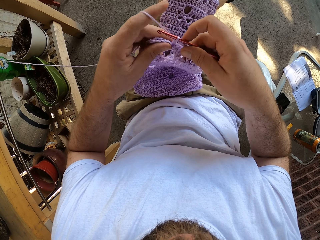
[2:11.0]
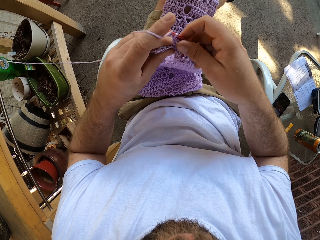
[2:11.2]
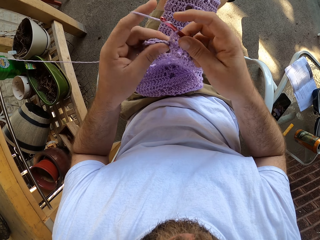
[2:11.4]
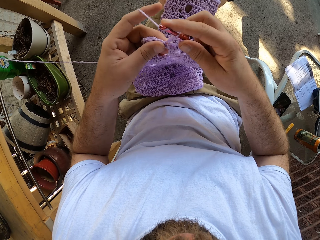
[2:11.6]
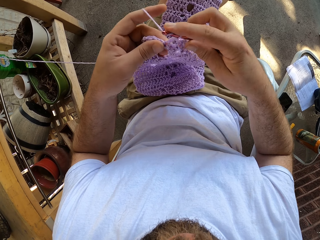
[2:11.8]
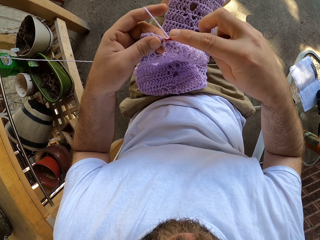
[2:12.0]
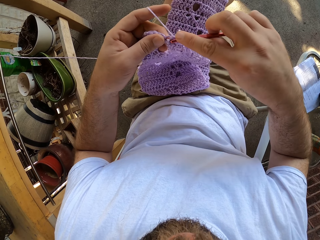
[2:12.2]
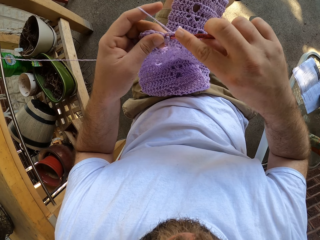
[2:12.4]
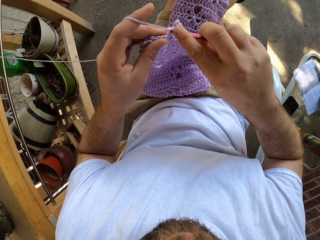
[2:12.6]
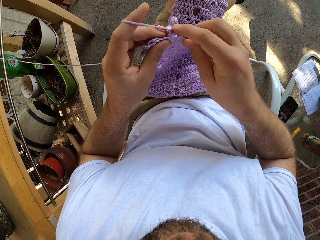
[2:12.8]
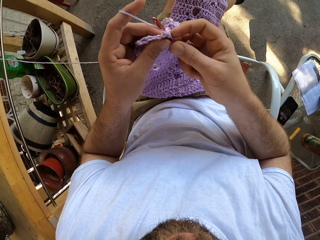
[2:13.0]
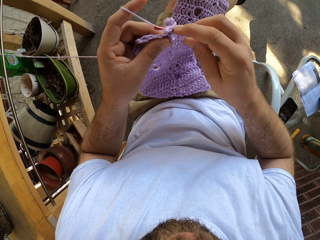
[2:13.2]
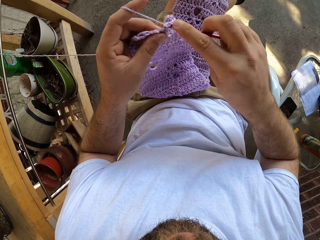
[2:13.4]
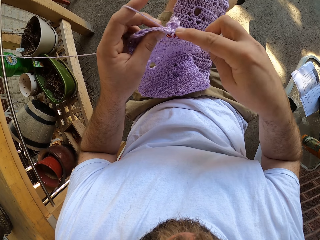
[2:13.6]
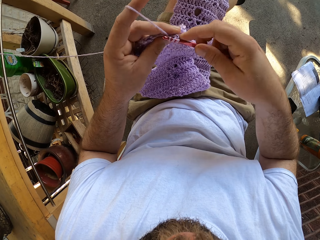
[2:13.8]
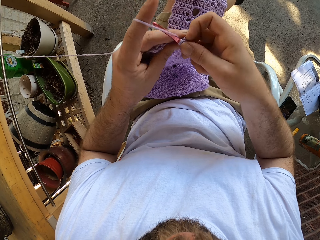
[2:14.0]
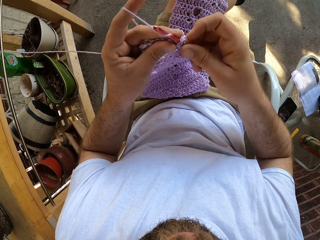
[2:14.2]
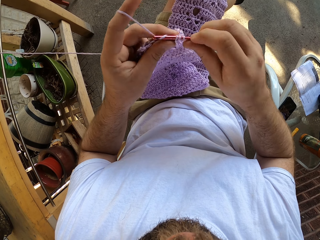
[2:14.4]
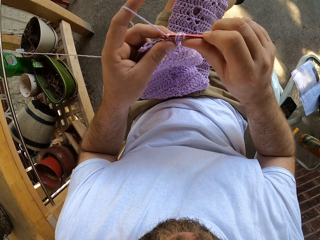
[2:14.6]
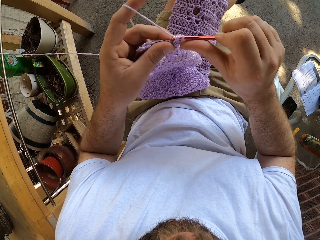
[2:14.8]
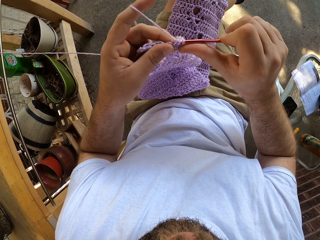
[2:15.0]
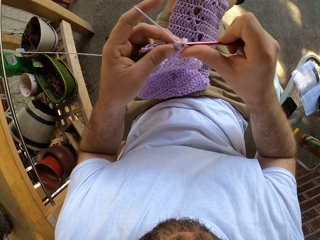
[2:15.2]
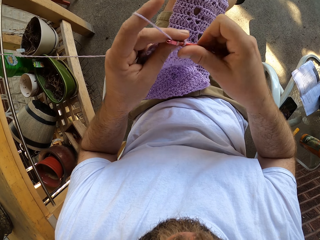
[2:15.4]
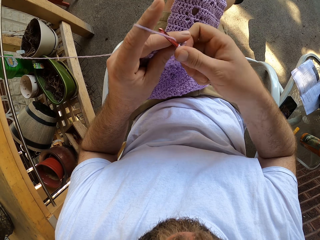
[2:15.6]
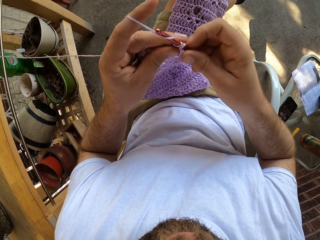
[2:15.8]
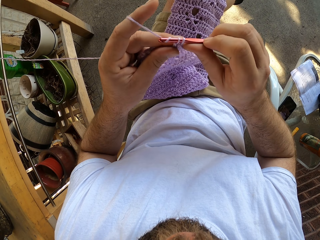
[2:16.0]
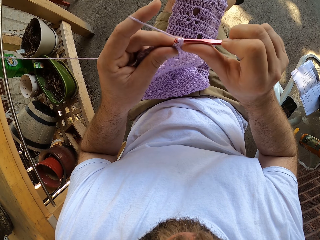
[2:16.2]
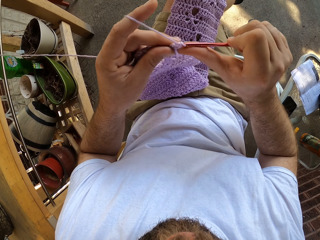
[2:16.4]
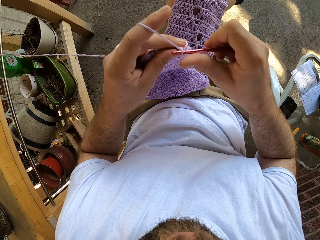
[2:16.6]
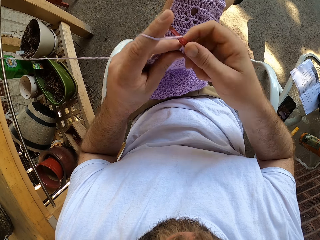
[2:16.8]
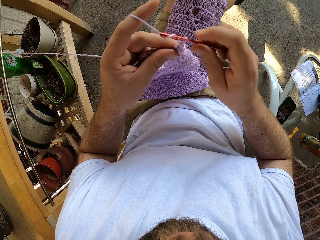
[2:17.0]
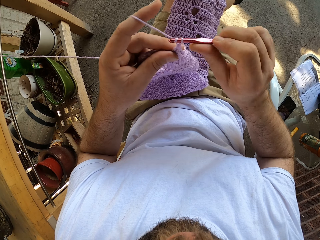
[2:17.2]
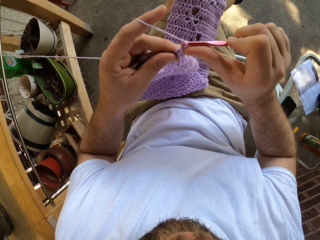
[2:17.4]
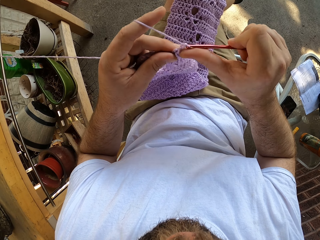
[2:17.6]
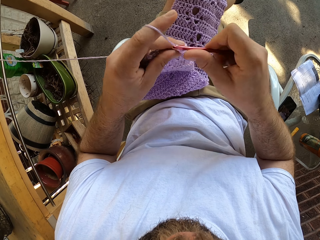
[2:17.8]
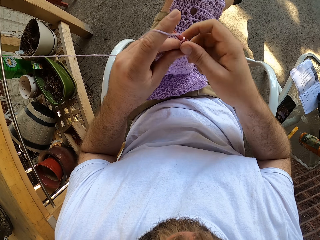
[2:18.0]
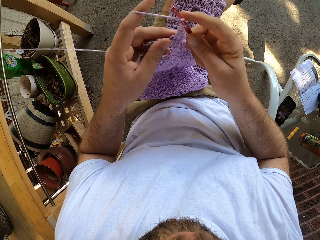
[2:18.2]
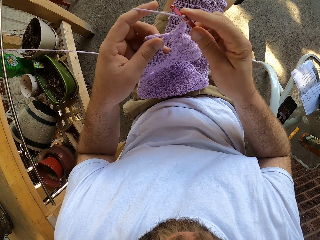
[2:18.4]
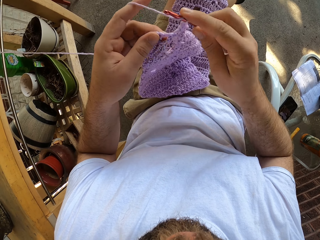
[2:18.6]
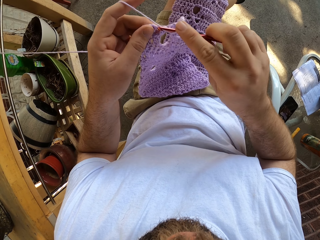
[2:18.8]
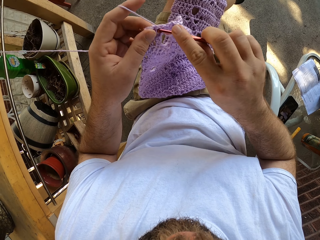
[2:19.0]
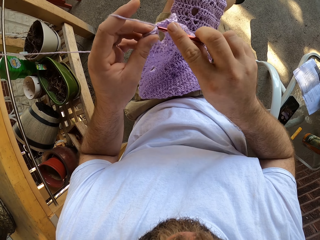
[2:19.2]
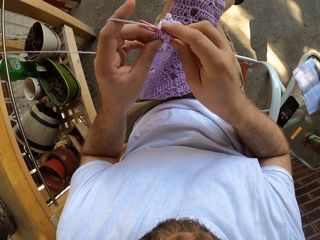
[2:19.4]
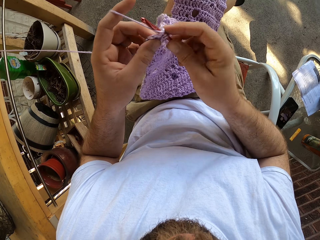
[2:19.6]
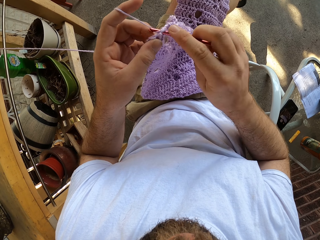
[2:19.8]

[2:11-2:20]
The camera wearer rolls the string on his finger. He crochets the cloth.

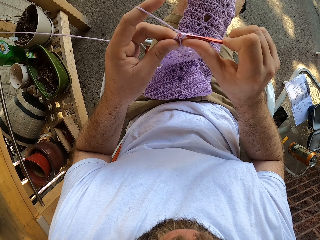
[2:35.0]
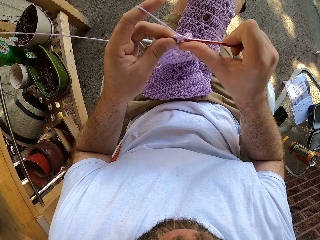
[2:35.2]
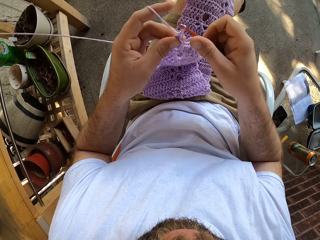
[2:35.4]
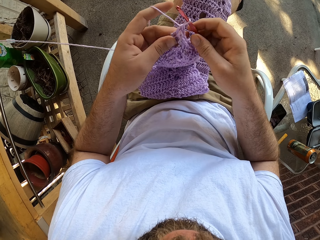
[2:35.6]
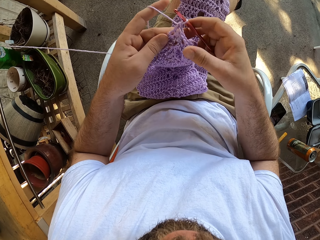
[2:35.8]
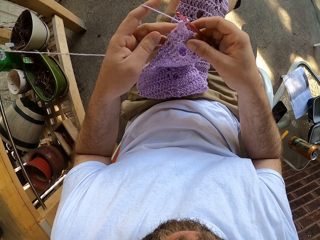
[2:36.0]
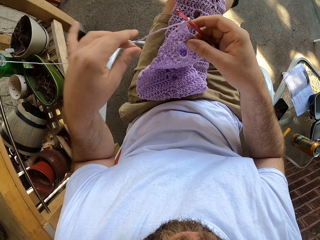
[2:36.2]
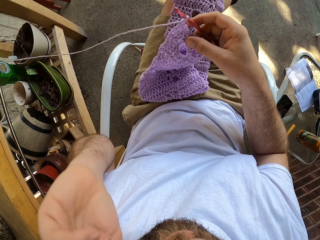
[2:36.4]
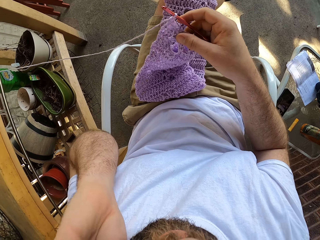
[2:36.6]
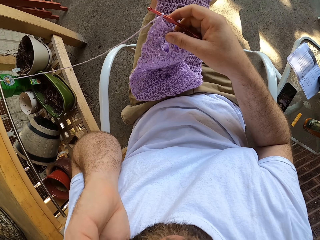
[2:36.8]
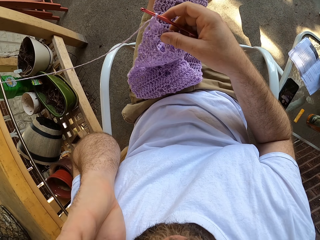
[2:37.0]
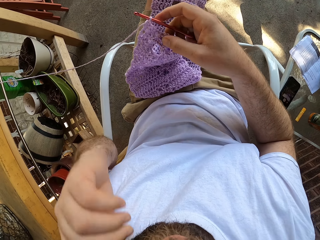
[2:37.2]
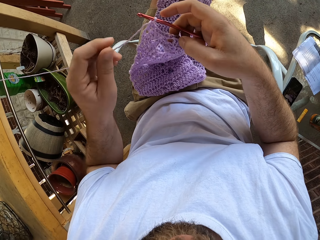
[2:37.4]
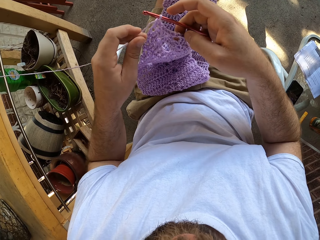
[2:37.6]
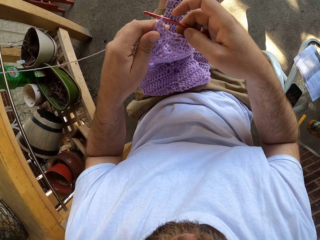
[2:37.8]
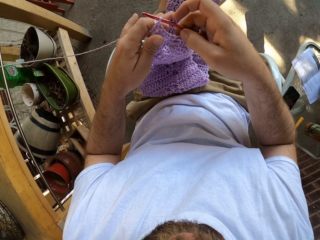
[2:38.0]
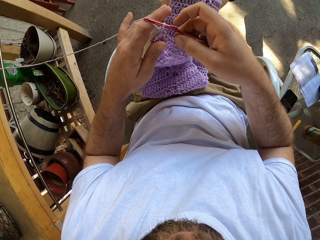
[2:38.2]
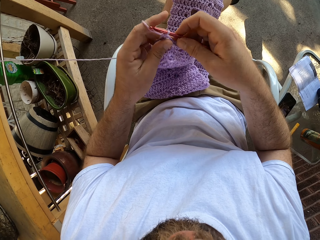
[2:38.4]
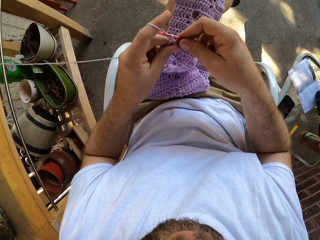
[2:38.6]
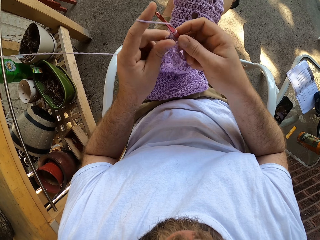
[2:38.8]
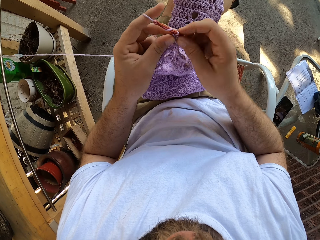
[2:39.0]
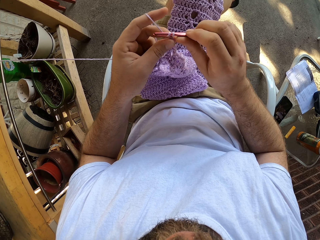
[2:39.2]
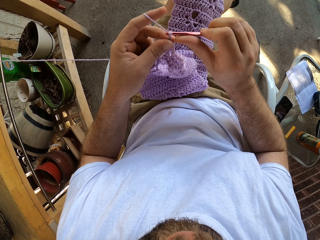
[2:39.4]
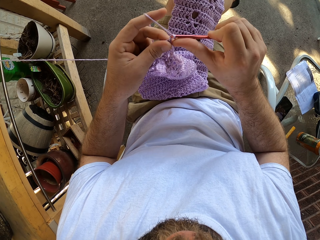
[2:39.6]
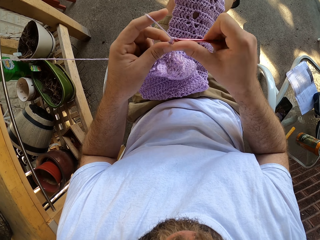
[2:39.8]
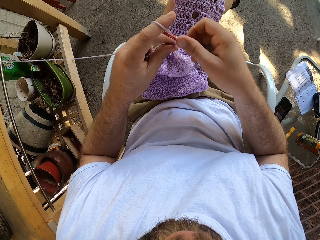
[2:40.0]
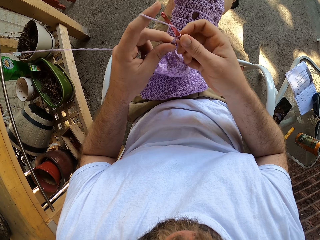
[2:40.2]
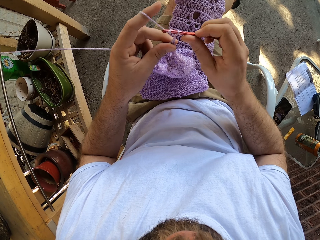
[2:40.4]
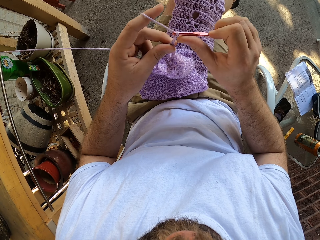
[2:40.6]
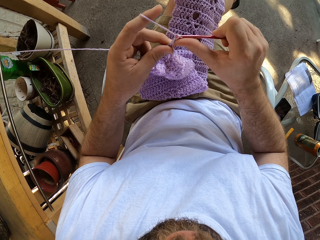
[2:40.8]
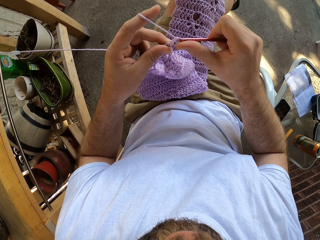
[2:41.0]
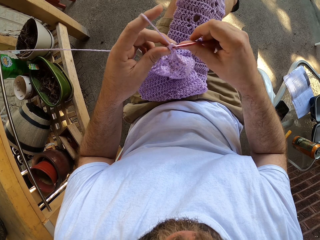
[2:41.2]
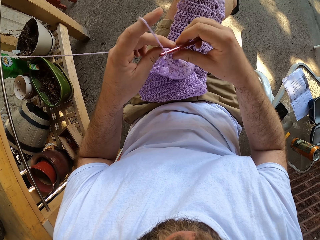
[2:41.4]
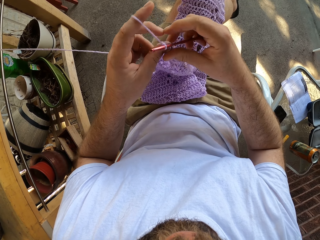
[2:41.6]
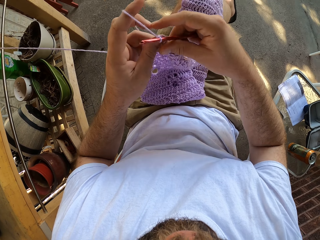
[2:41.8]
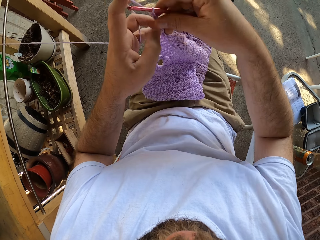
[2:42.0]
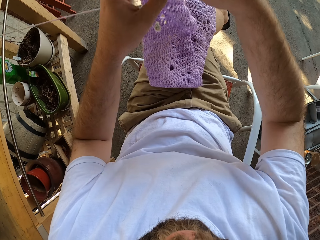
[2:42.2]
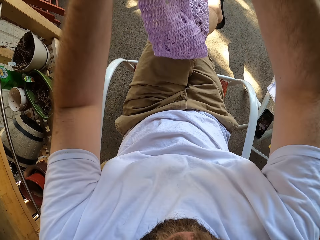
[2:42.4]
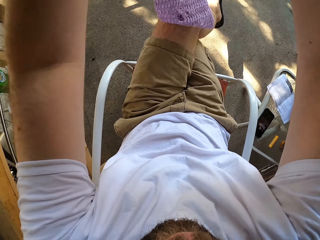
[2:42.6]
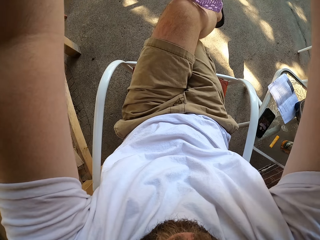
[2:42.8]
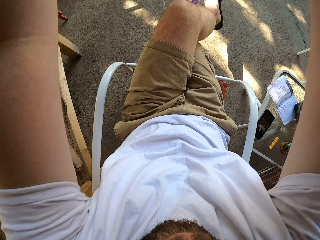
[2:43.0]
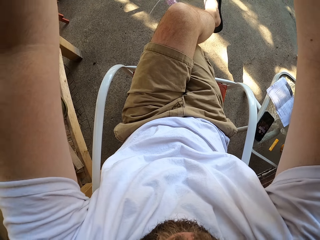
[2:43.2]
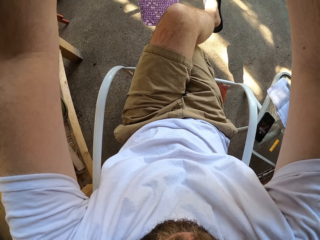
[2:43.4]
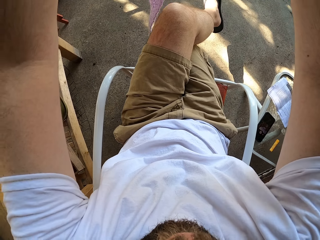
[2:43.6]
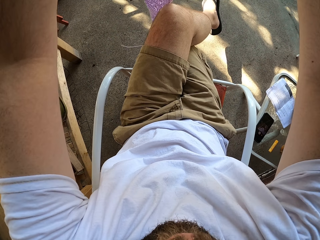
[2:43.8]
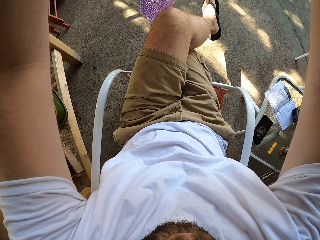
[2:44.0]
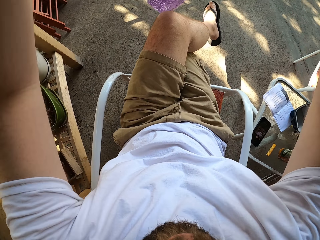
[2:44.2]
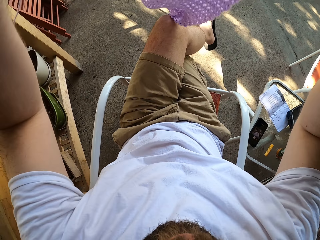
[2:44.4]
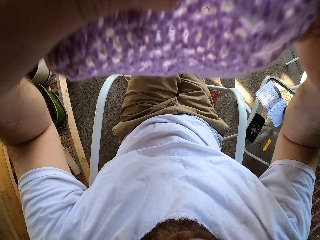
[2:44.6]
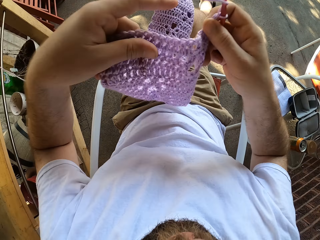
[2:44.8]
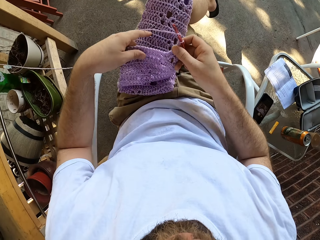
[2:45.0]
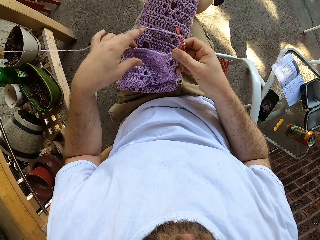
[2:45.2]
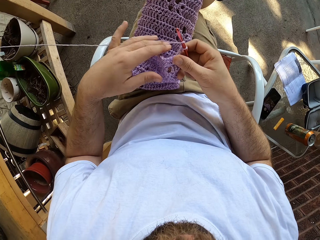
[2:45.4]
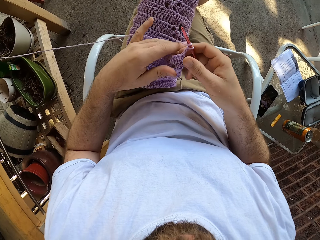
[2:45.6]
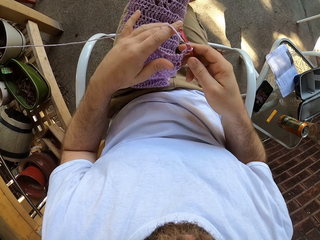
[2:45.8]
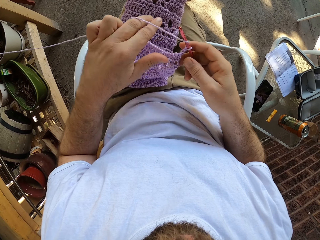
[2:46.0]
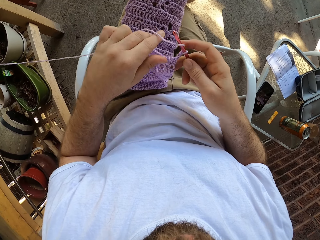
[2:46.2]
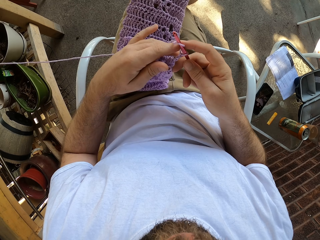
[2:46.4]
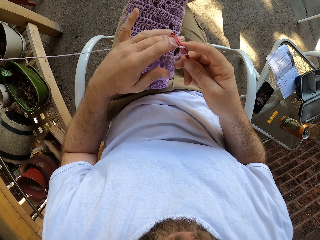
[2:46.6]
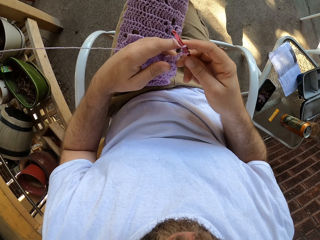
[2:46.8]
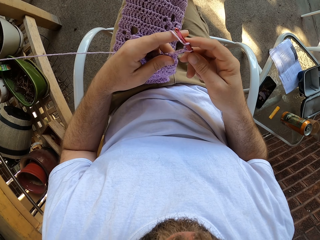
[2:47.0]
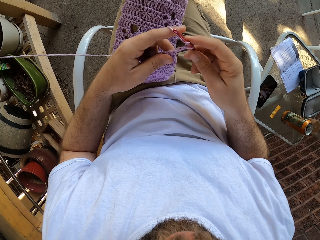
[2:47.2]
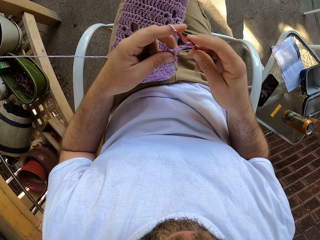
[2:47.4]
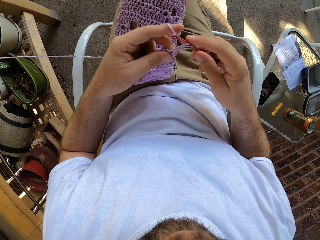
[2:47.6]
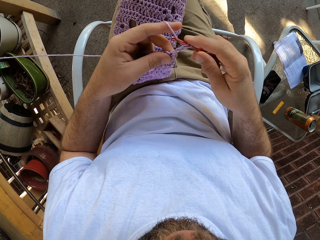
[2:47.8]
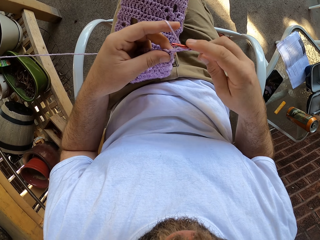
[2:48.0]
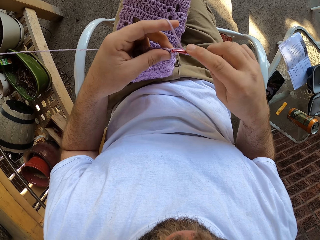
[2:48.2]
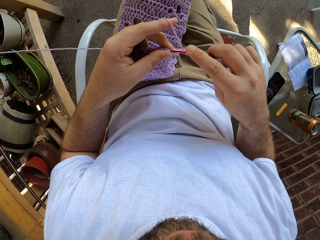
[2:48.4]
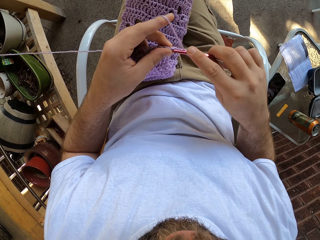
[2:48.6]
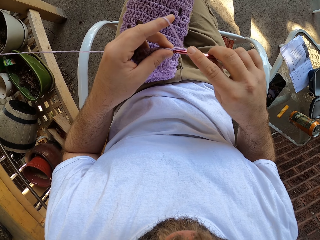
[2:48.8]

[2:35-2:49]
The camera wearer scratches his face with the left hand. He crochets the cloth. He raises the knitted material with both hands. He puts the cloth on his lap.
